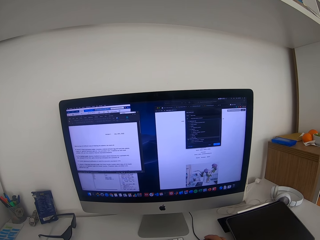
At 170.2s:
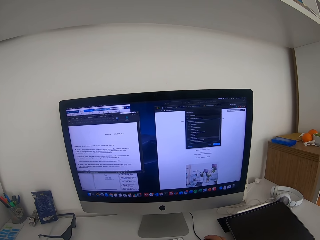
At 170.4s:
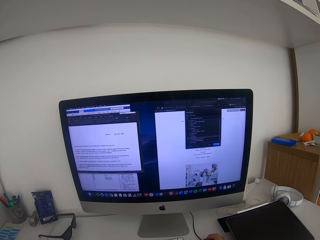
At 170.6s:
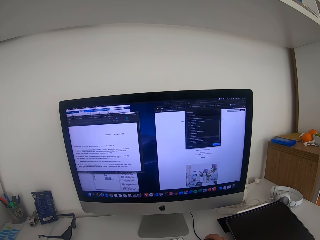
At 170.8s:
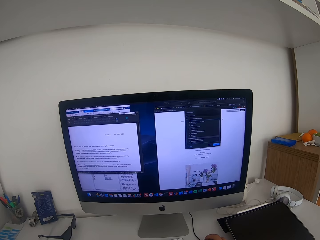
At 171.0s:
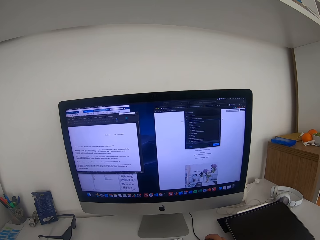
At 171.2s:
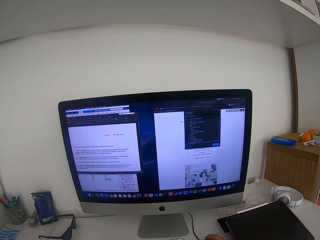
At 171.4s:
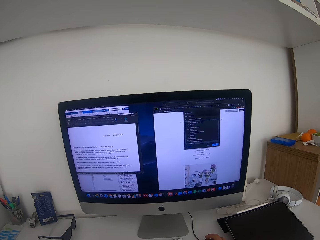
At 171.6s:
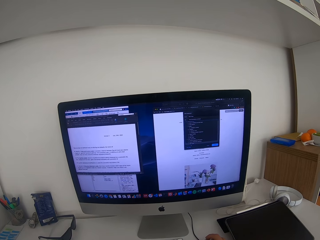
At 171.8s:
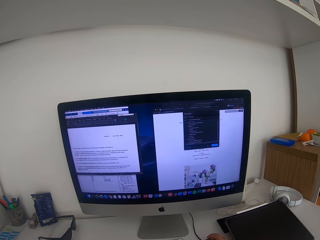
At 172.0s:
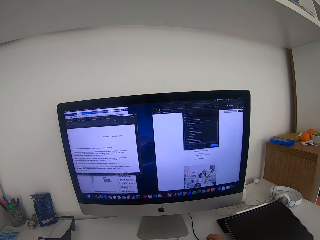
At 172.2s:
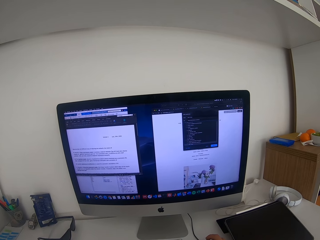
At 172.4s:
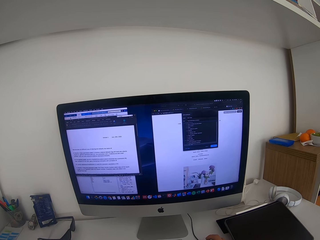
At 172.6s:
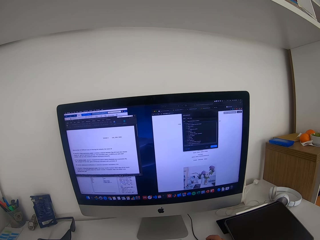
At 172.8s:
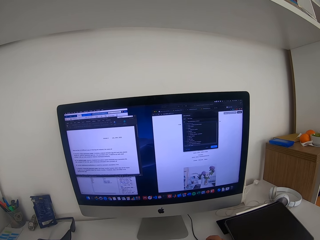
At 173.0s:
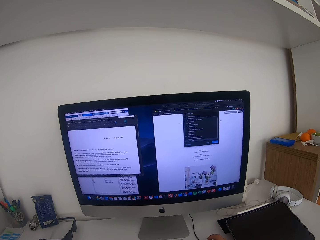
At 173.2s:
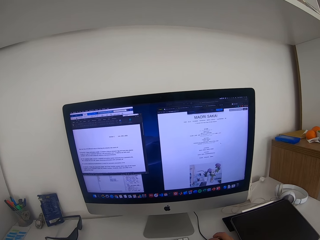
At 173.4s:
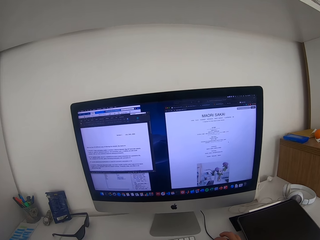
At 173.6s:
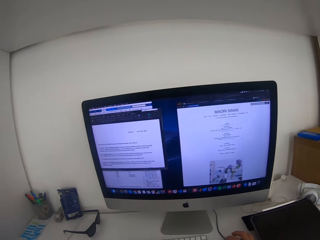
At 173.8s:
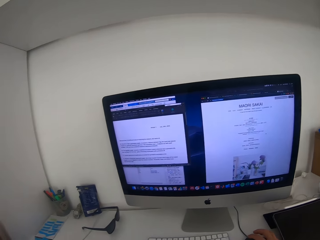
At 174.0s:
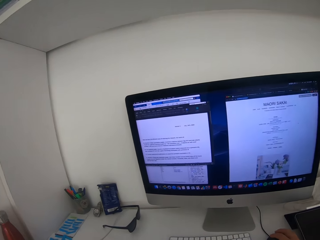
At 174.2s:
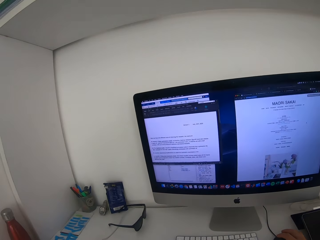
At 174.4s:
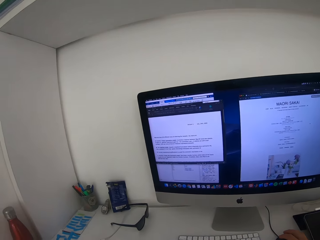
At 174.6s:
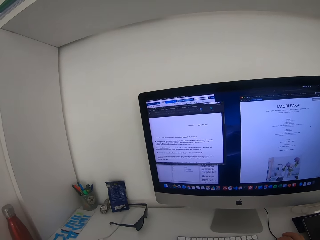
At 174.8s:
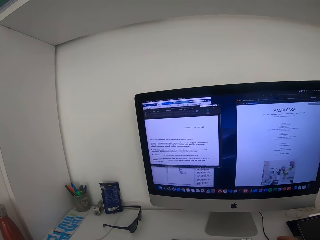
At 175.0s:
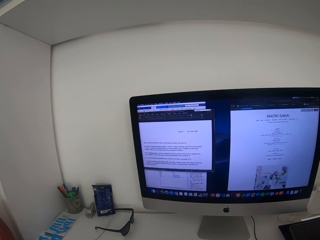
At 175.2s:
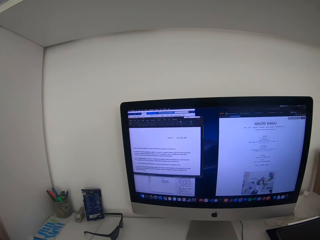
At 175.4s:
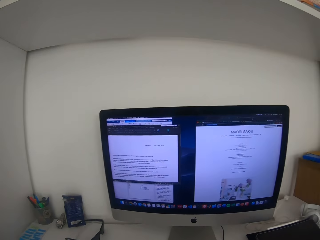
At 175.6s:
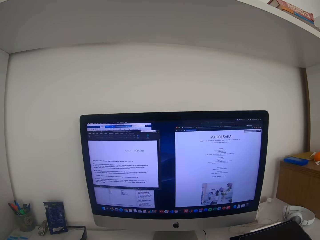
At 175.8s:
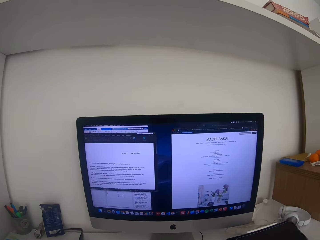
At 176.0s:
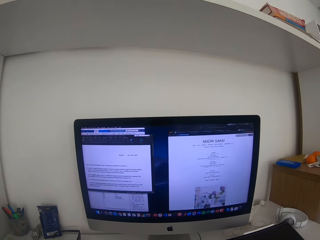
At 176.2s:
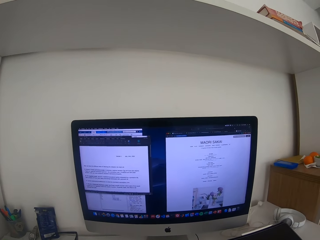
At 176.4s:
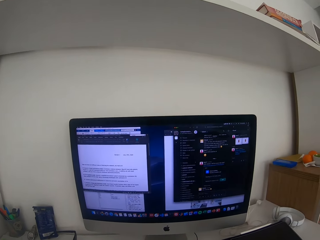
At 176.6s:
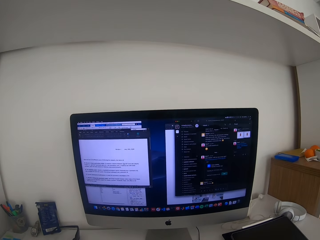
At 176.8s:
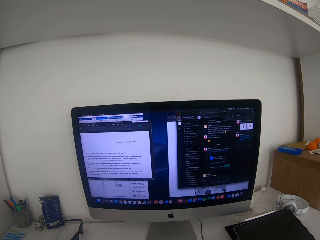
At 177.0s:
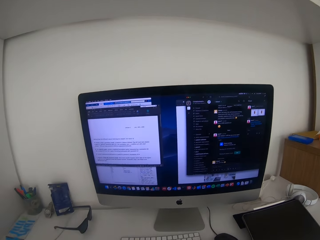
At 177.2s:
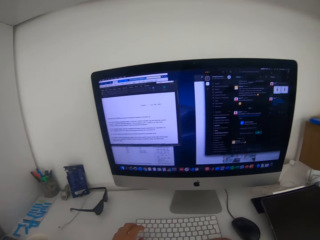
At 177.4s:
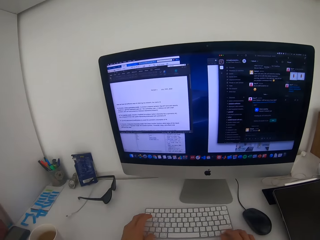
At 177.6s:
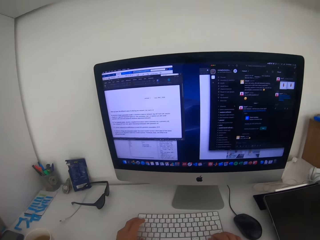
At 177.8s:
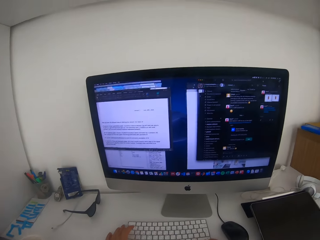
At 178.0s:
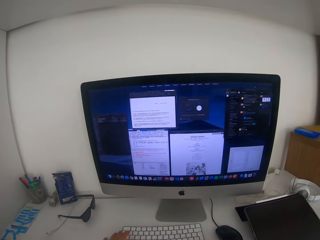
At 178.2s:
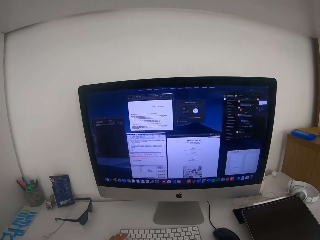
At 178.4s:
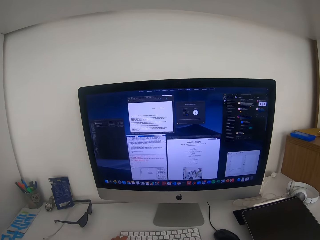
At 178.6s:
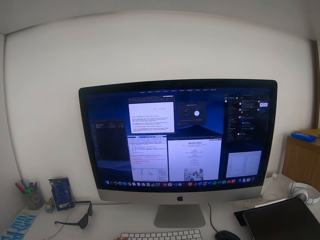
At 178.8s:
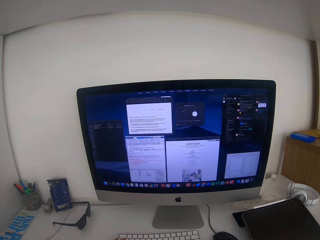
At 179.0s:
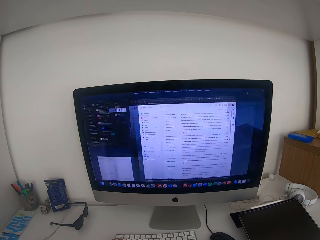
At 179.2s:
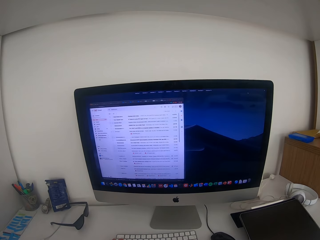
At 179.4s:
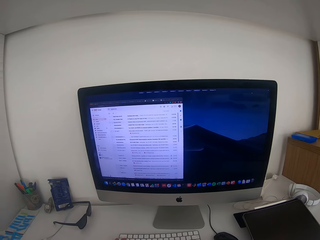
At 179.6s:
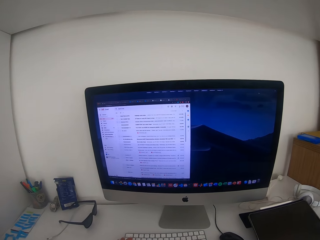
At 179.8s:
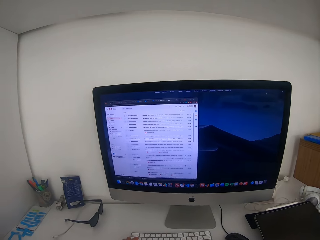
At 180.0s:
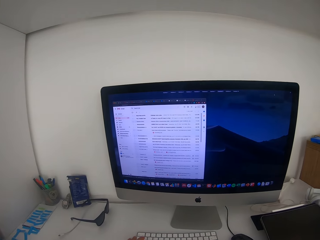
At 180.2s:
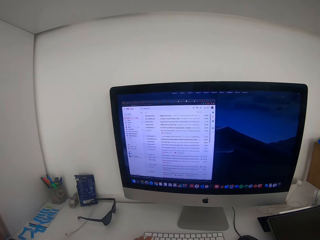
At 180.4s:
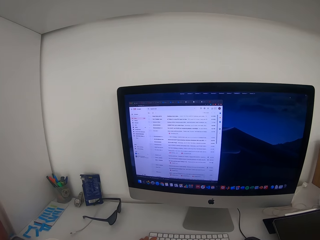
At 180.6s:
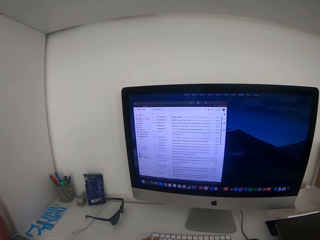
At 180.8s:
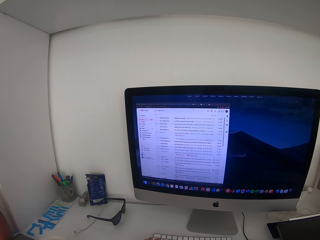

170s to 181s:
The camera wearer types on the keyboard. They look around.

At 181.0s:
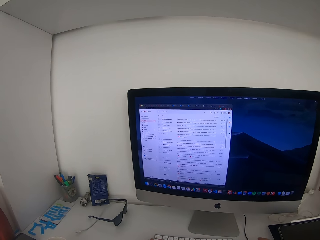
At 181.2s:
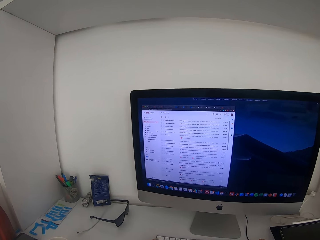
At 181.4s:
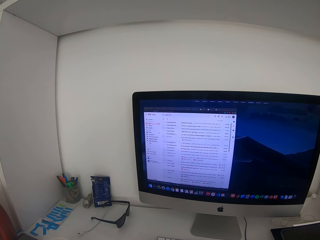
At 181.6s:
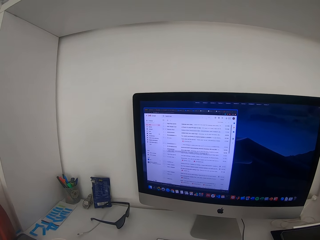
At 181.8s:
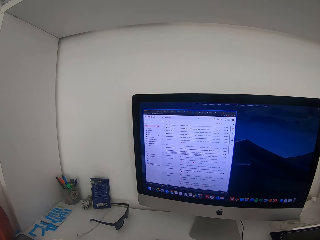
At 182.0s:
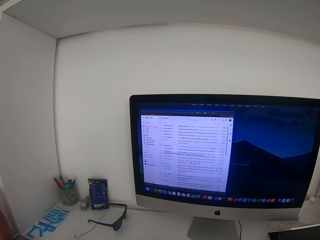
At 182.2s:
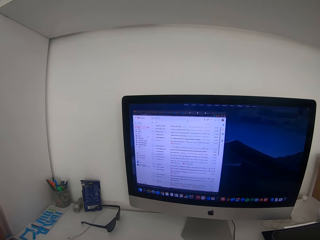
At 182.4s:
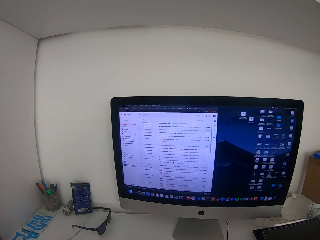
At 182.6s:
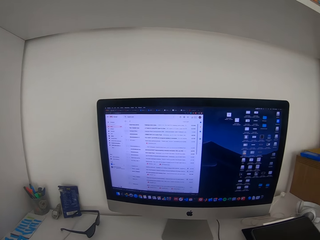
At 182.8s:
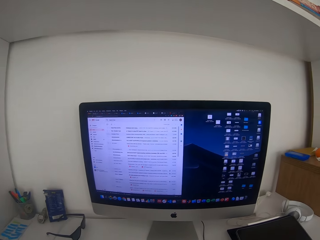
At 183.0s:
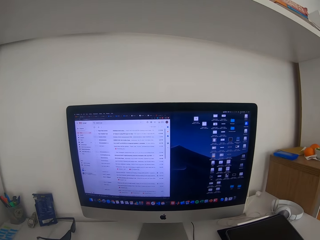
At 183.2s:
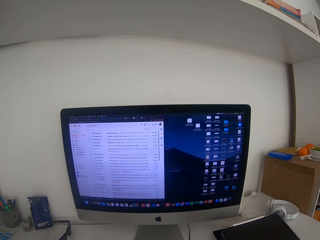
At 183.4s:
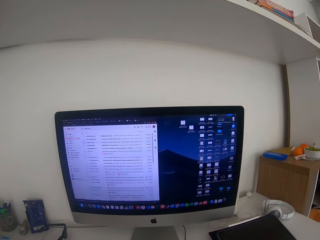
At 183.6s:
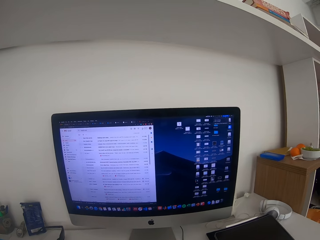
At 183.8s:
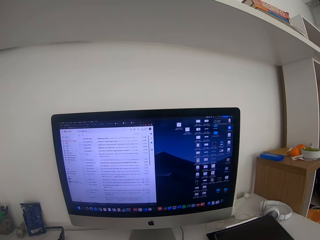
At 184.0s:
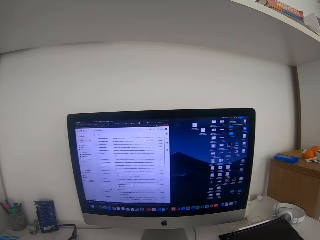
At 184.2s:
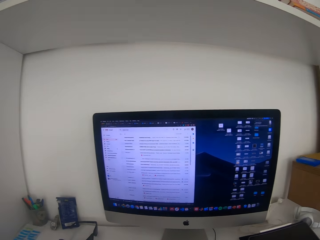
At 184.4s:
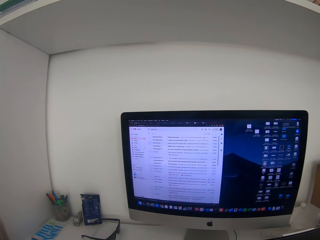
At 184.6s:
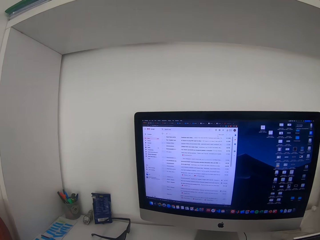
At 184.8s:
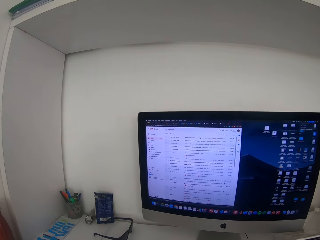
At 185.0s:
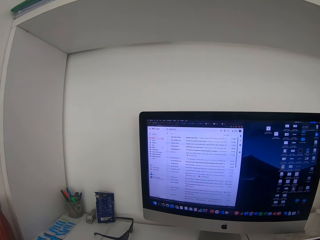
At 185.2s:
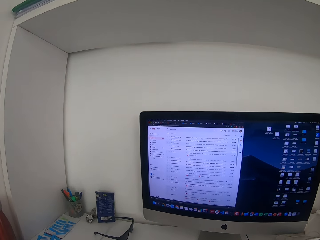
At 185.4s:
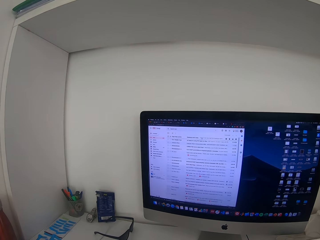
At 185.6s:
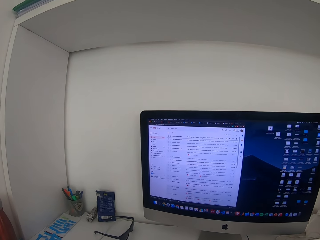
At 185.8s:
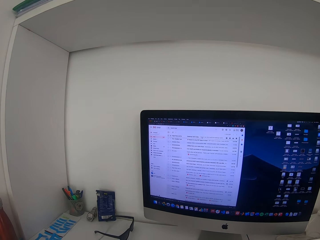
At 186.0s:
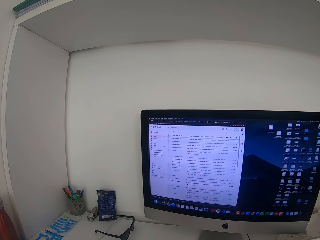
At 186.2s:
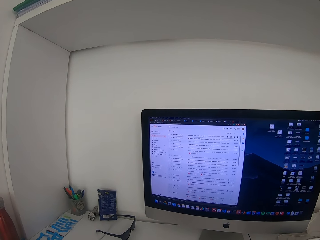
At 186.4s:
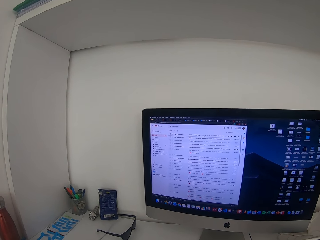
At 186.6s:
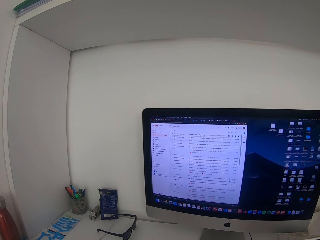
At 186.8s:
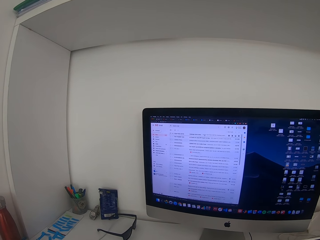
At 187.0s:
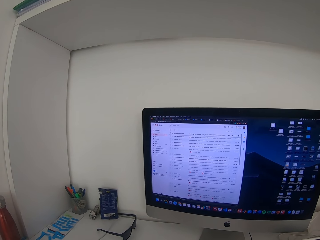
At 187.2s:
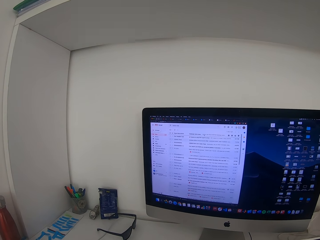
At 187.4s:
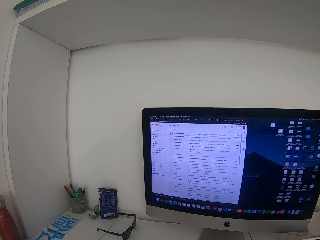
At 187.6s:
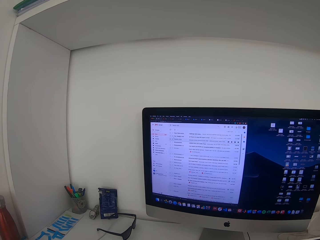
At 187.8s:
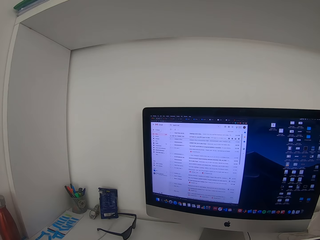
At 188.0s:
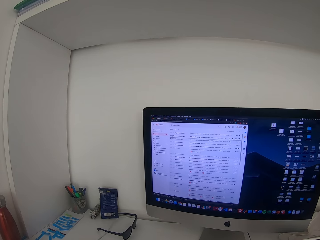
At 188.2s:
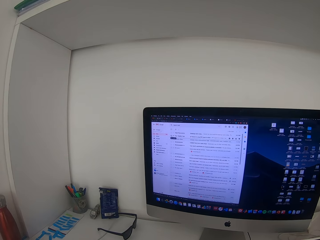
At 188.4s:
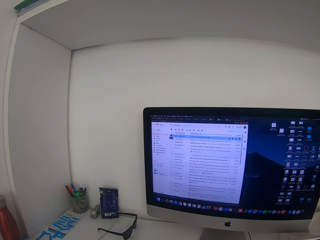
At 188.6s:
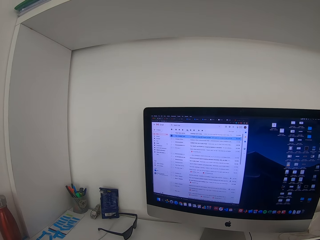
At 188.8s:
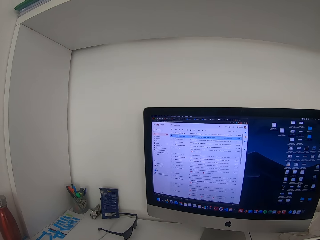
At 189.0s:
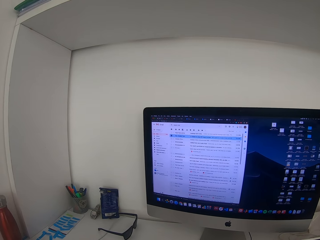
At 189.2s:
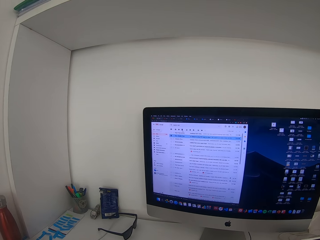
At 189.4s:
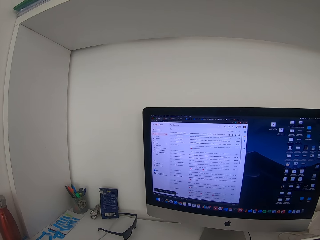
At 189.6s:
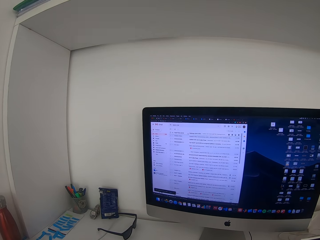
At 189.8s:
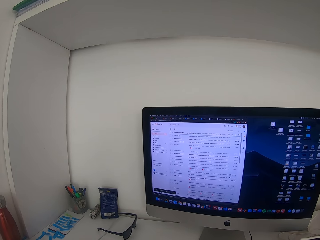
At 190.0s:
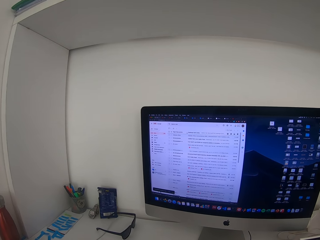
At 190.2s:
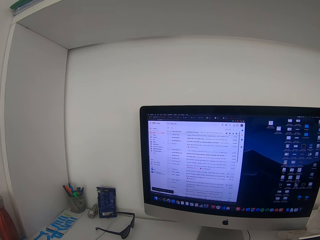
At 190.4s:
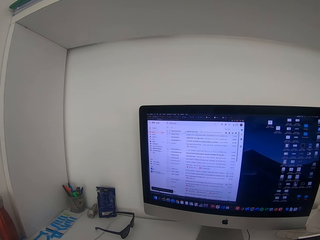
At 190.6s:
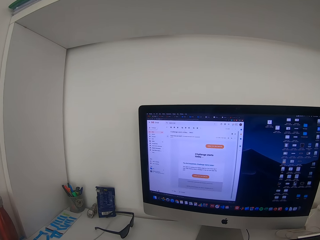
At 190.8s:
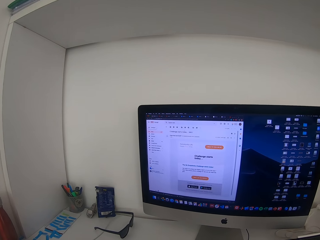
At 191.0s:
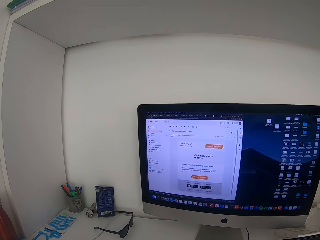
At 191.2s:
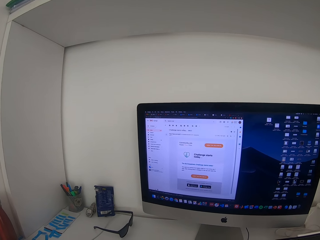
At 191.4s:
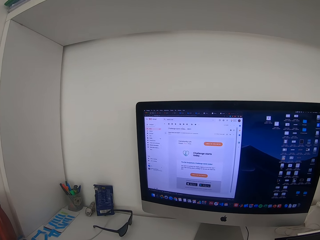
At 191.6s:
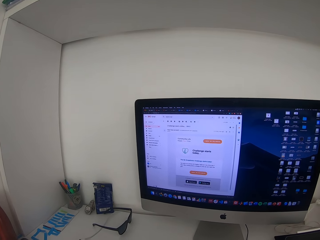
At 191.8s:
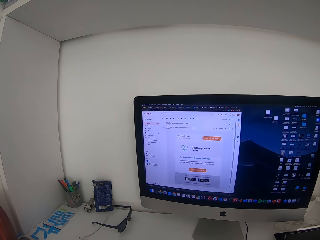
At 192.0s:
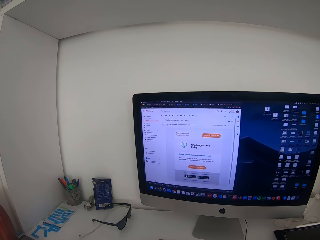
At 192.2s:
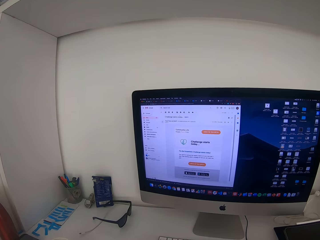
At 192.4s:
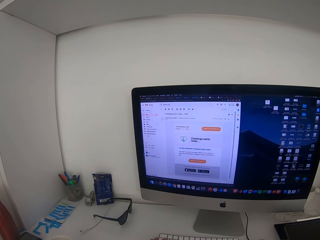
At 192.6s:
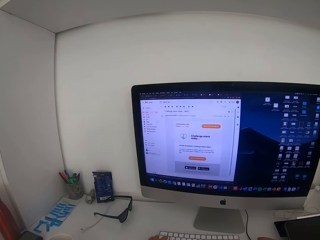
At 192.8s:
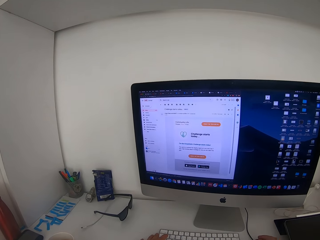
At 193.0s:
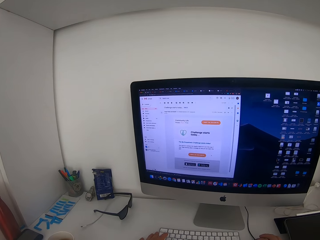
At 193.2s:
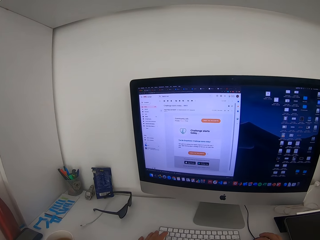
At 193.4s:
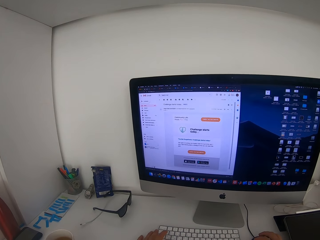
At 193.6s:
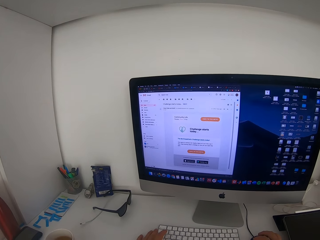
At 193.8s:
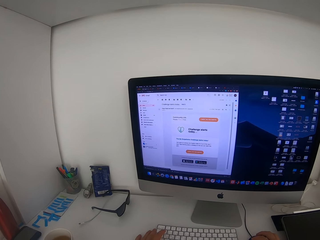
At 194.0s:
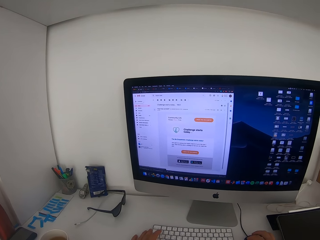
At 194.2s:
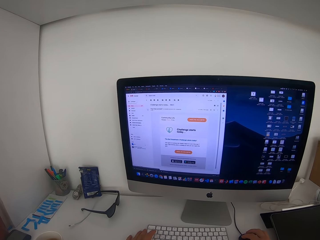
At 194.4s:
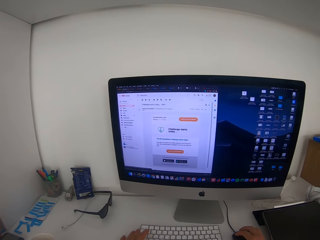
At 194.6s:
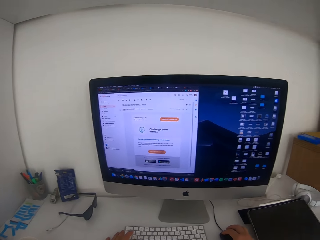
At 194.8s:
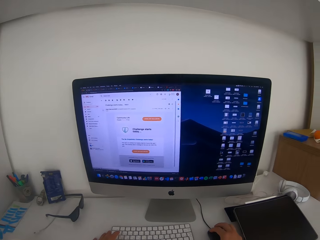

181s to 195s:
The camera wearer scrolls the mouse. They open a Gmail account.
